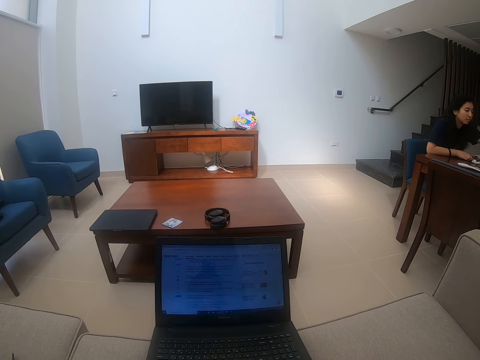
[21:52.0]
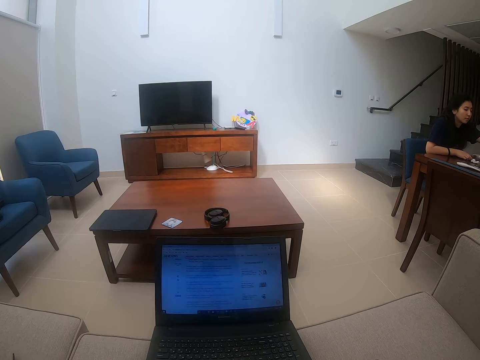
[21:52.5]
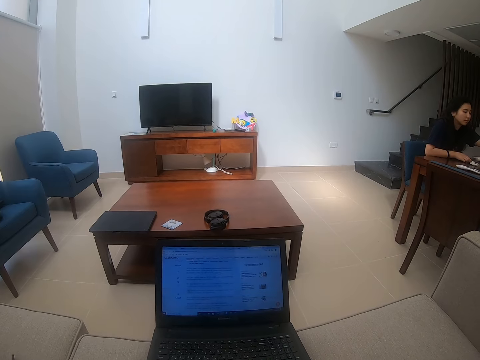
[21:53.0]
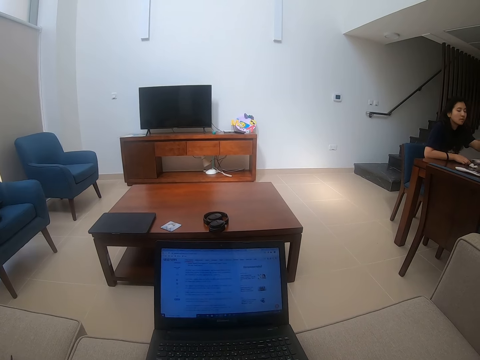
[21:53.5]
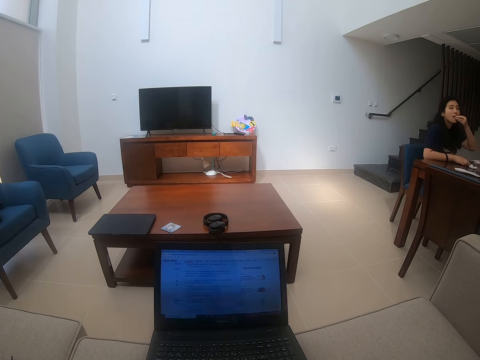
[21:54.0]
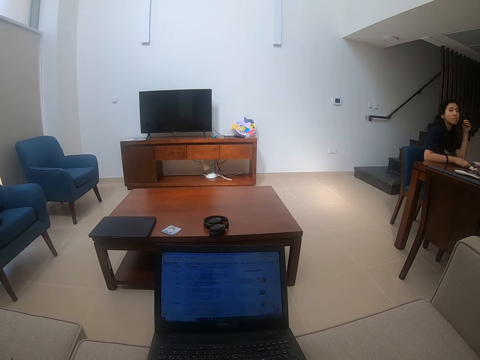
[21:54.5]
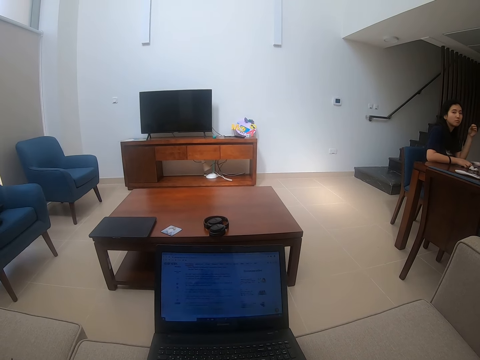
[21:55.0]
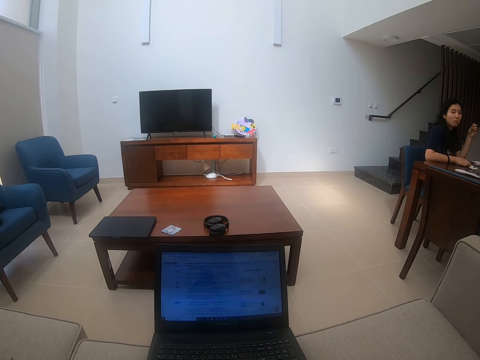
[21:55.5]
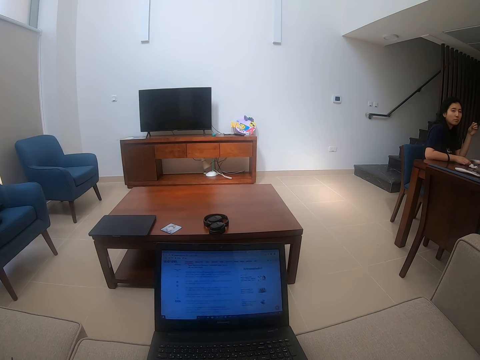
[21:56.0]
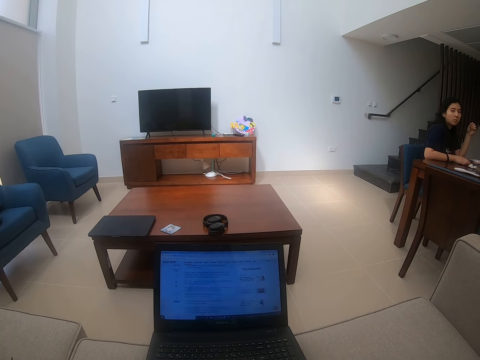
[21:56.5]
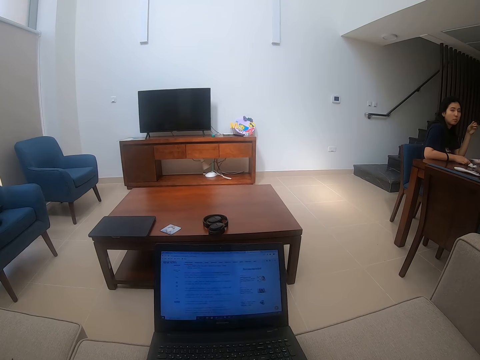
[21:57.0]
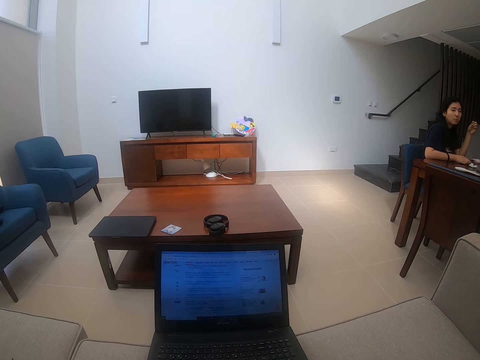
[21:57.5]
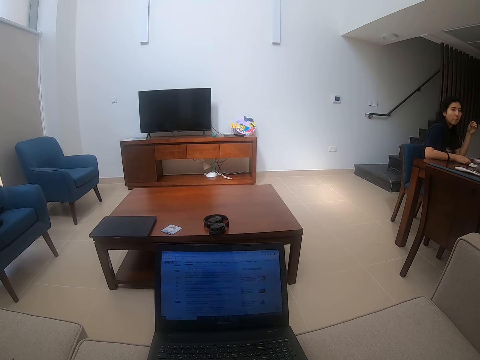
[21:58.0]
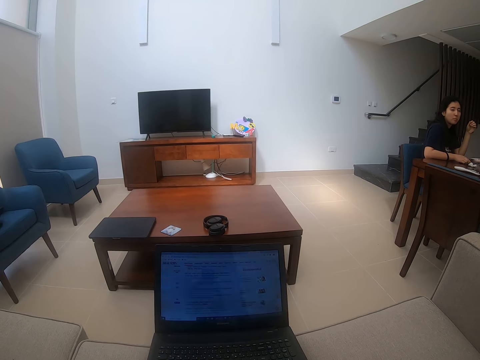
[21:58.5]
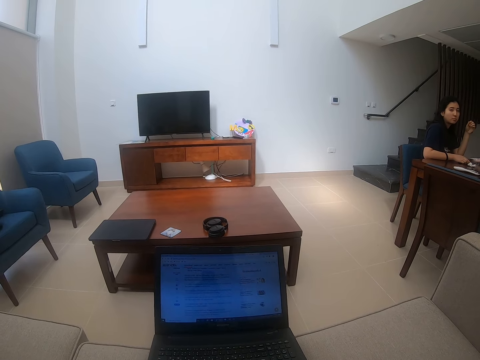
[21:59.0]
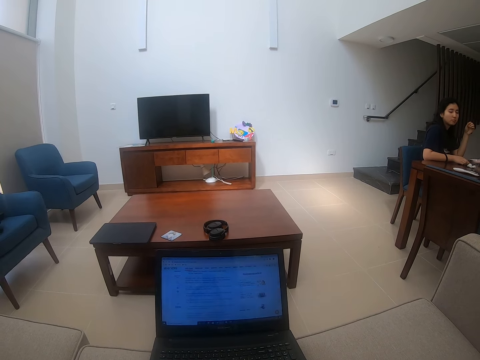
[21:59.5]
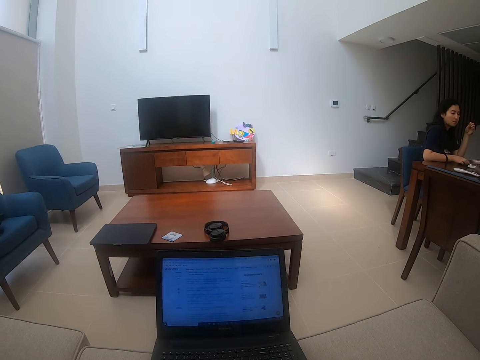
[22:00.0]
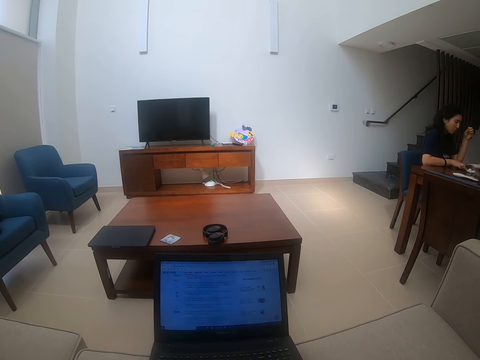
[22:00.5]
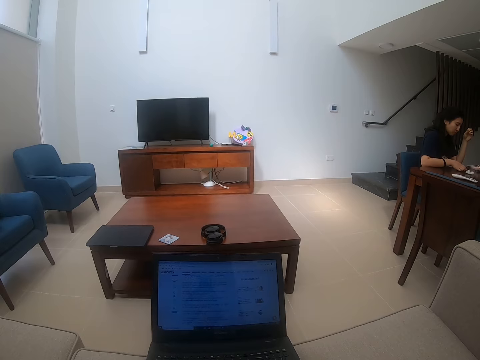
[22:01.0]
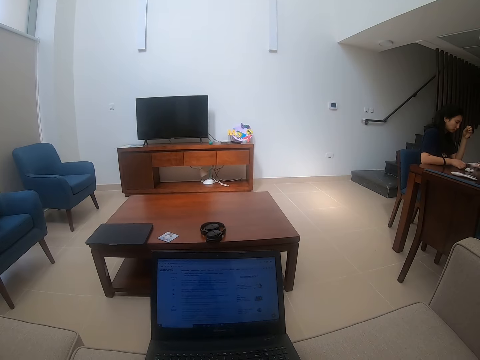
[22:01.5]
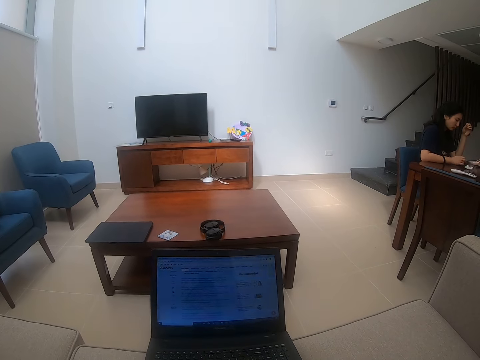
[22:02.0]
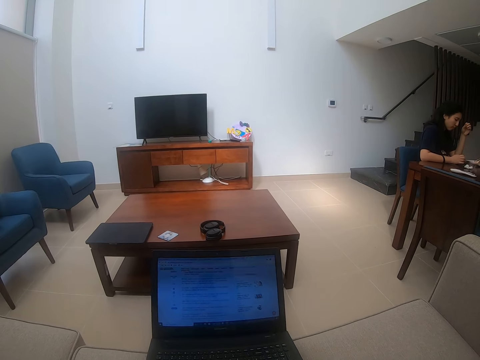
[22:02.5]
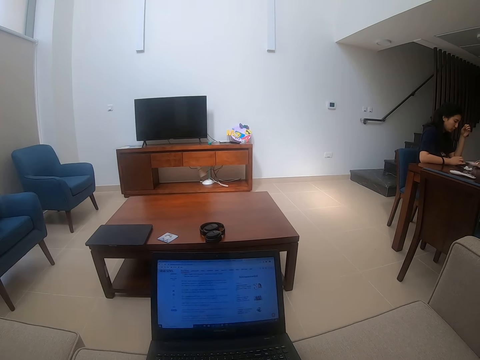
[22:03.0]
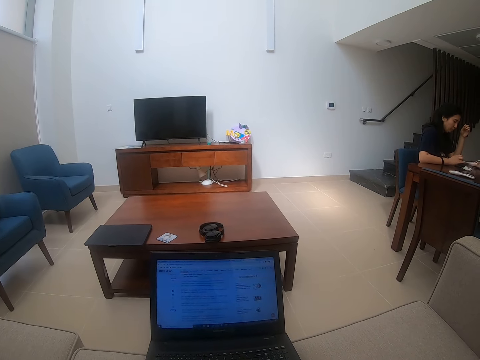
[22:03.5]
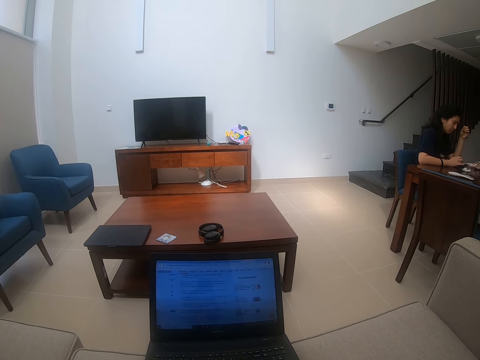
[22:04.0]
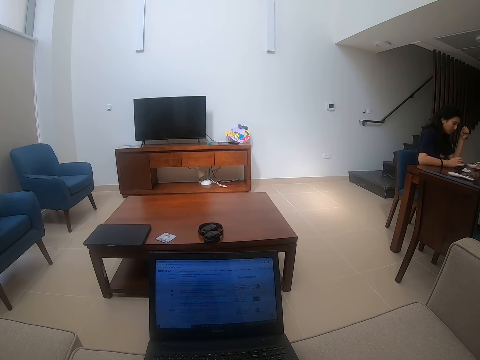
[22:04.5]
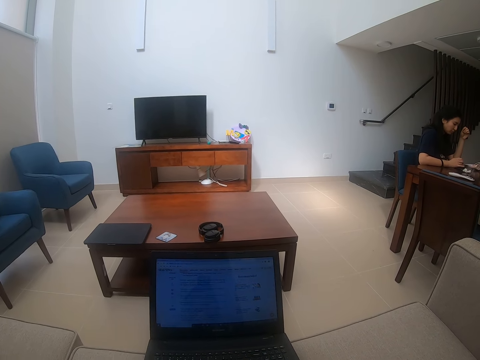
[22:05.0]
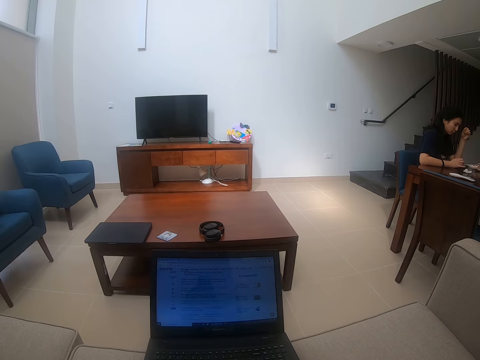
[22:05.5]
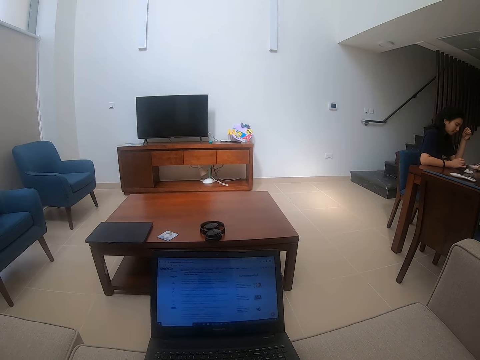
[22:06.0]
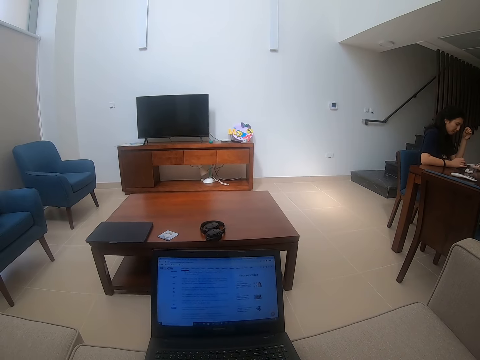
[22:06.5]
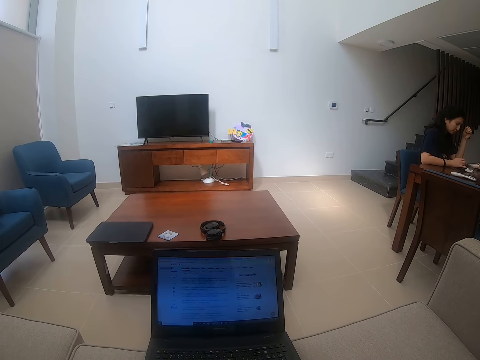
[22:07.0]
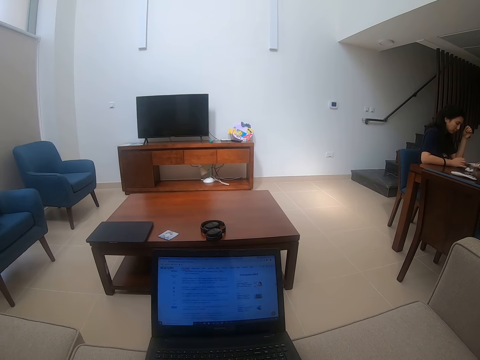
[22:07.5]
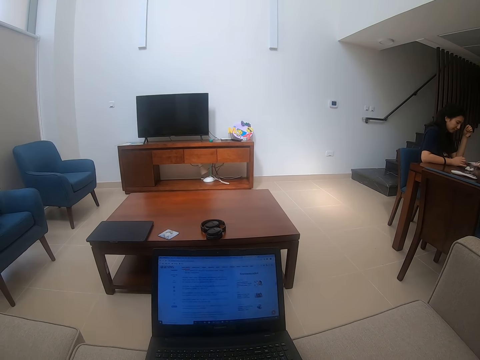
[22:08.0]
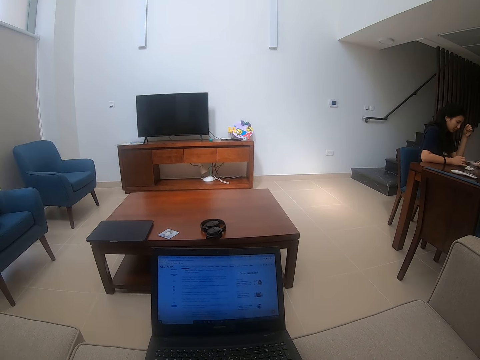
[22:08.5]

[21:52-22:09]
A person scrolls on a phone.

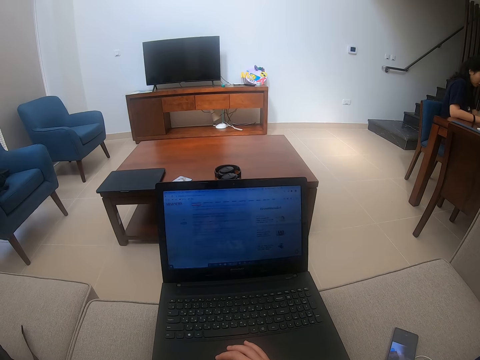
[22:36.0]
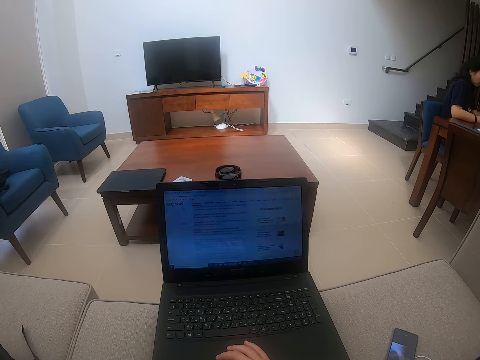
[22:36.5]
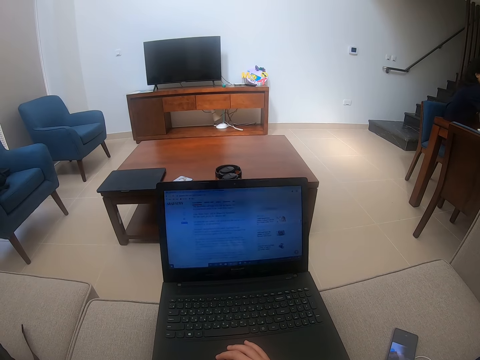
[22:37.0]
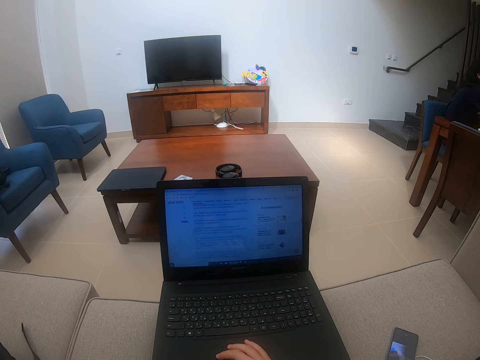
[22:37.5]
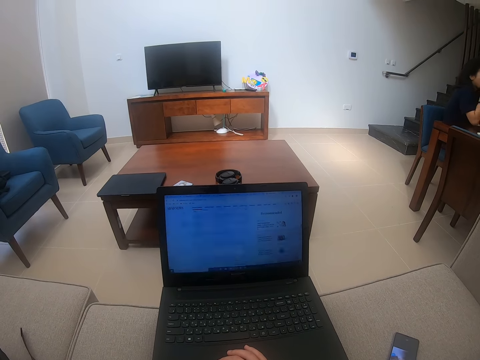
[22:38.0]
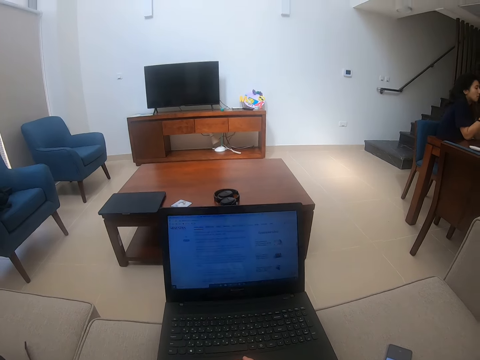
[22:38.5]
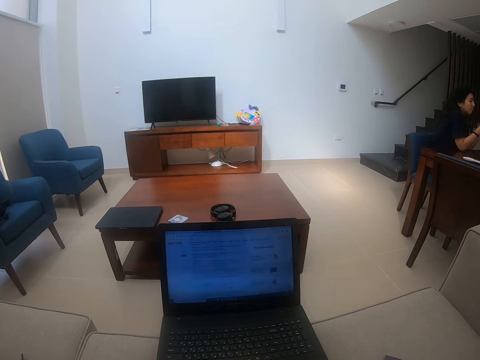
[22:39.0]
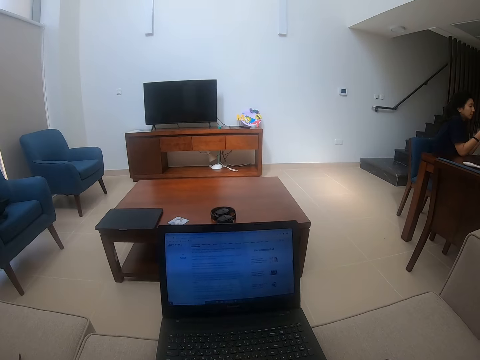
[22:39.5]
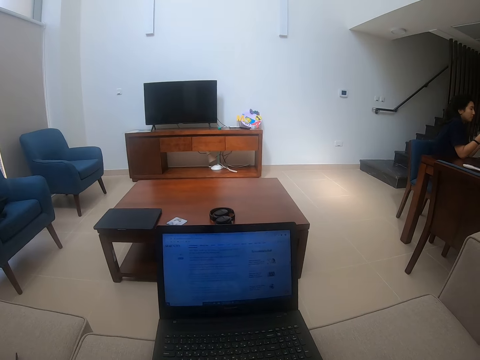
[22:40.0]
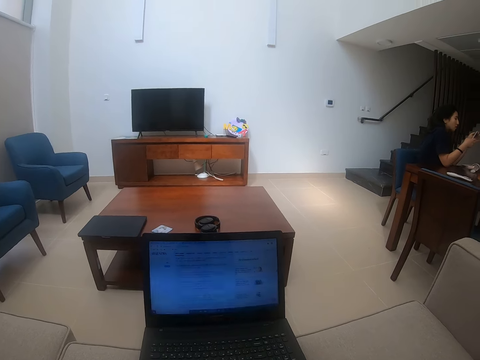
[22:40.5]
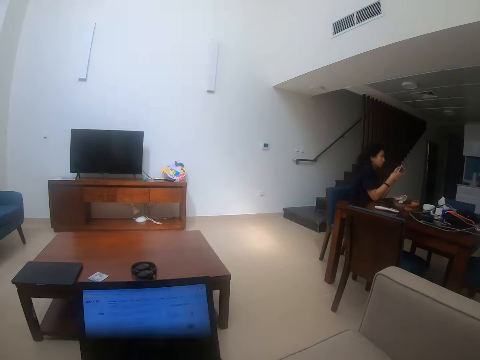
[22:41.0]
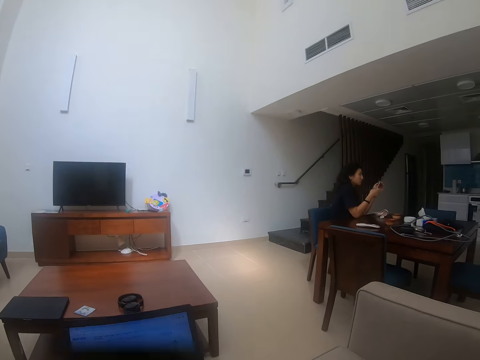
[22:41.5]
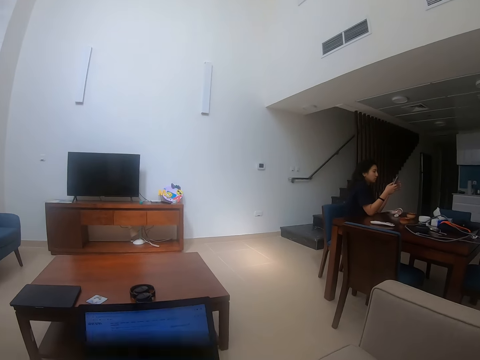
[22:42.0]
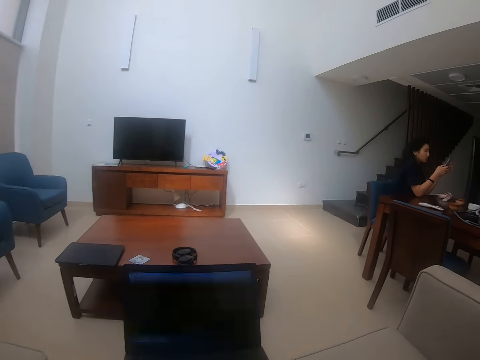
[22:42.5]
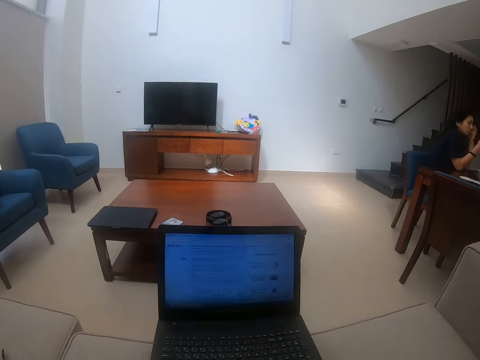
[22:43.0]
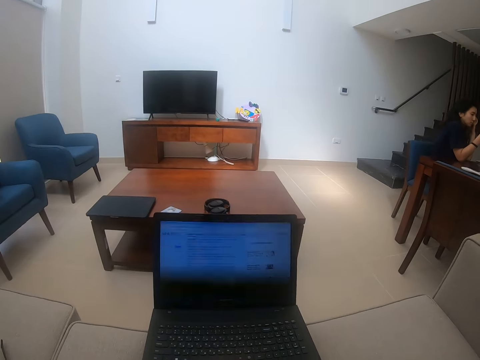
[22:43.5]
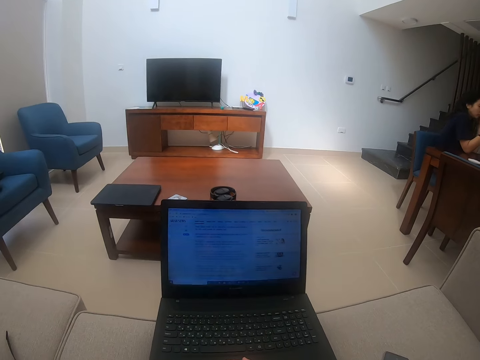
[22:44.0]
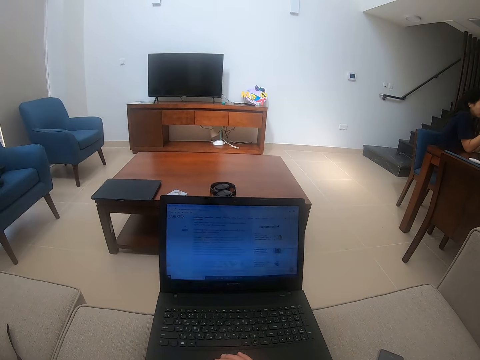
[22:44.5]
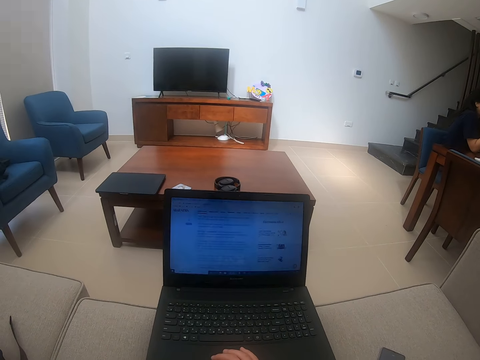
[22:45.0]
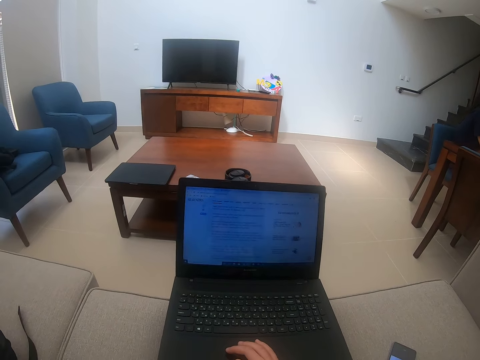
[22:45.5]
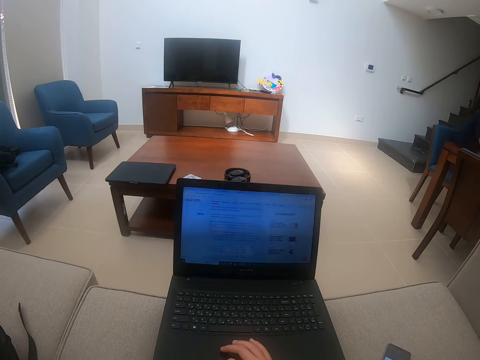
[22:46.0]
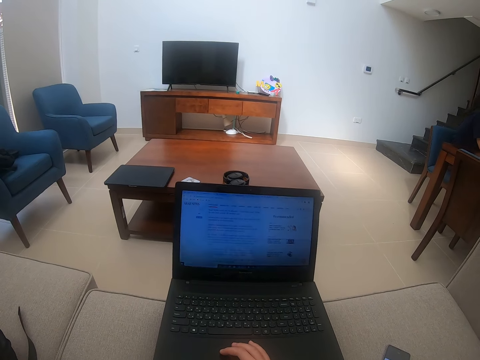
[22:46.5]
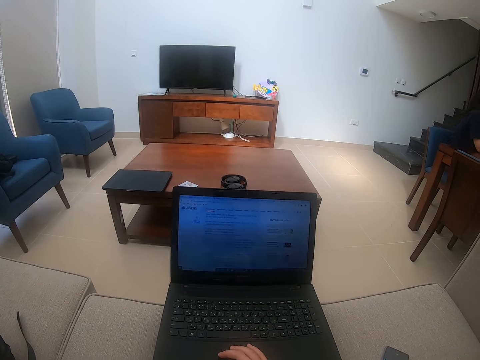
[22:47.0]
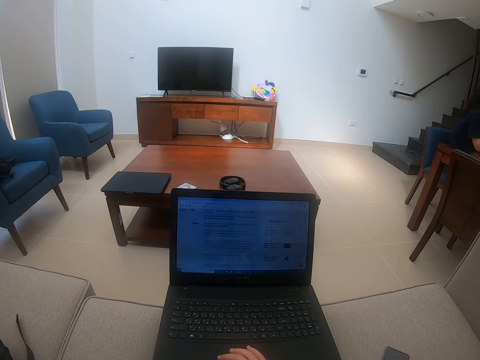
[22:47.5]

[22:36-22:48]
The camera wearer talks to a person. The person eats more bites. The camera wearer scrolls on the laptop.
